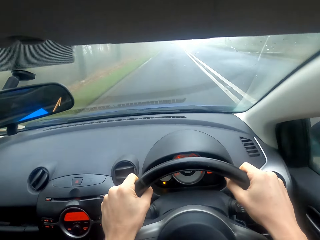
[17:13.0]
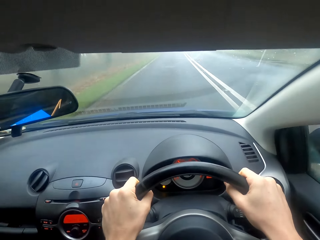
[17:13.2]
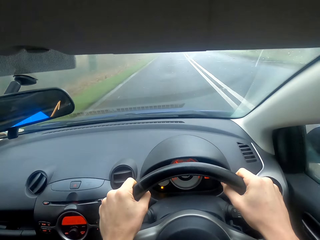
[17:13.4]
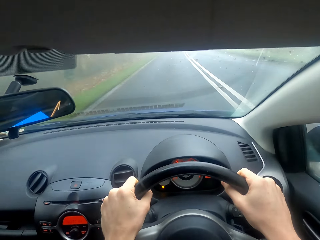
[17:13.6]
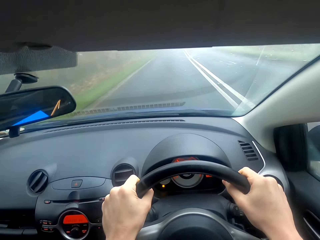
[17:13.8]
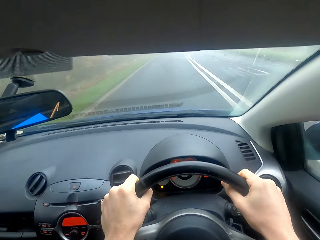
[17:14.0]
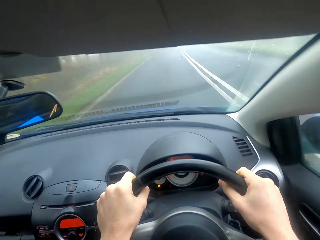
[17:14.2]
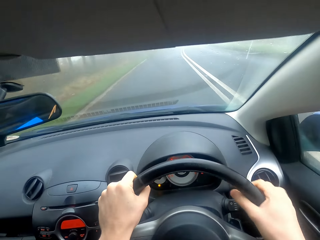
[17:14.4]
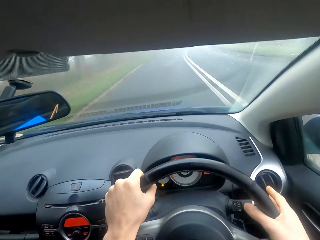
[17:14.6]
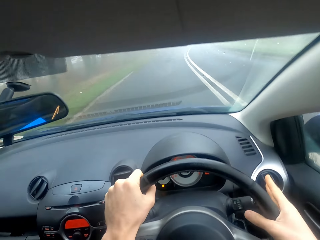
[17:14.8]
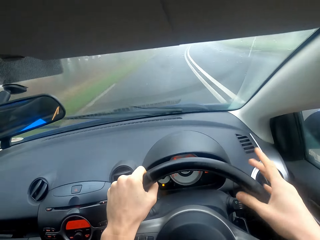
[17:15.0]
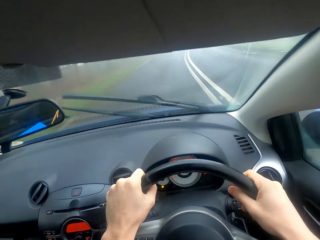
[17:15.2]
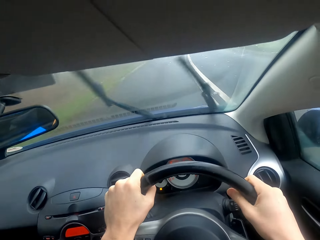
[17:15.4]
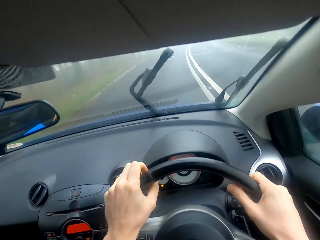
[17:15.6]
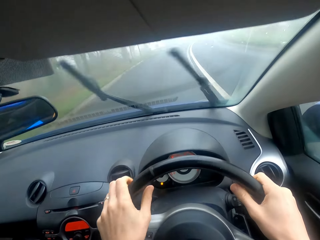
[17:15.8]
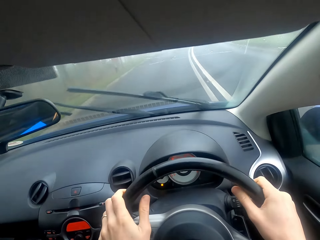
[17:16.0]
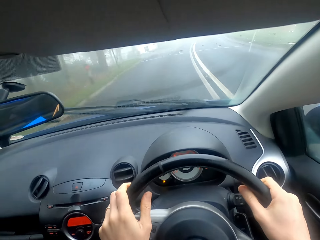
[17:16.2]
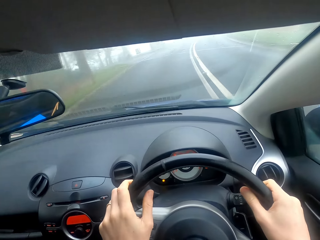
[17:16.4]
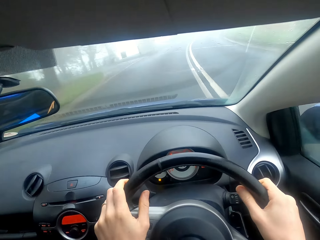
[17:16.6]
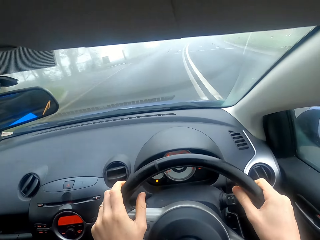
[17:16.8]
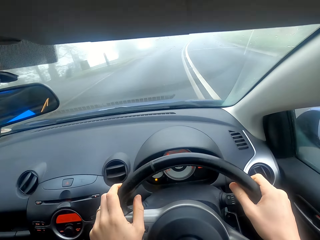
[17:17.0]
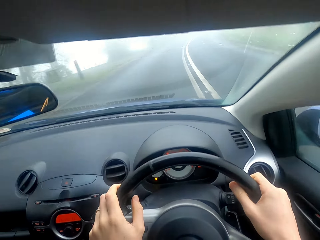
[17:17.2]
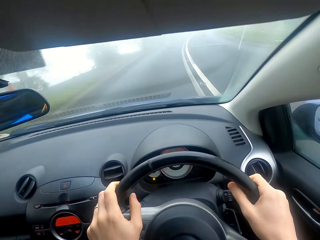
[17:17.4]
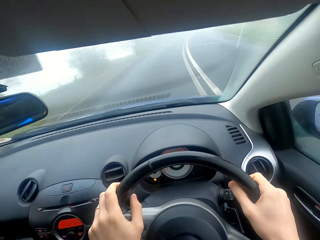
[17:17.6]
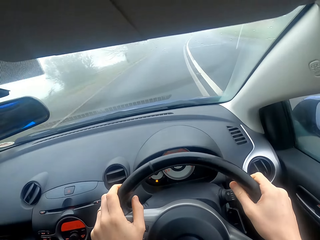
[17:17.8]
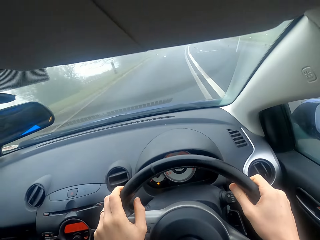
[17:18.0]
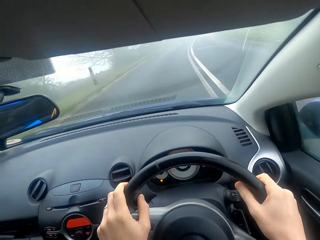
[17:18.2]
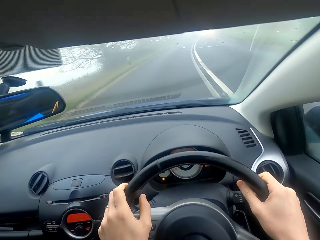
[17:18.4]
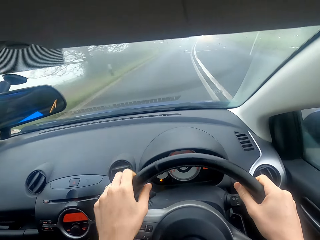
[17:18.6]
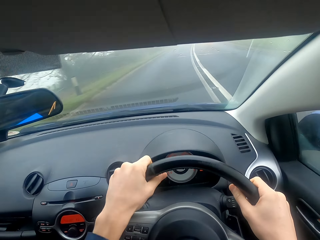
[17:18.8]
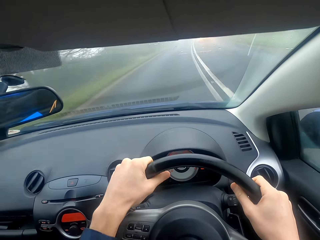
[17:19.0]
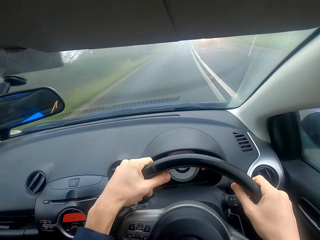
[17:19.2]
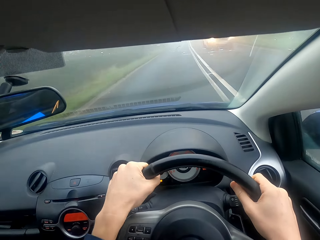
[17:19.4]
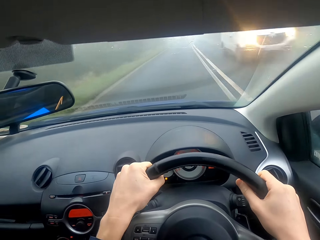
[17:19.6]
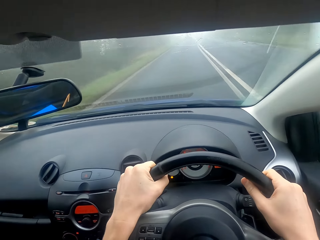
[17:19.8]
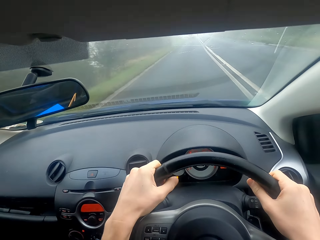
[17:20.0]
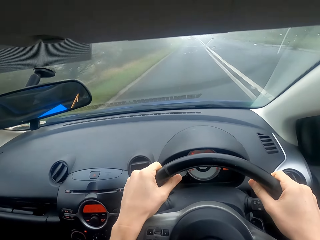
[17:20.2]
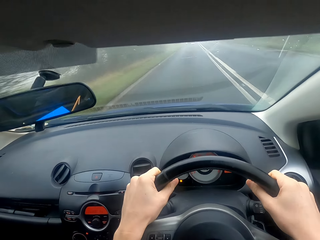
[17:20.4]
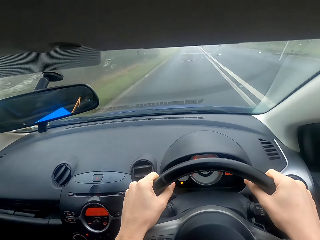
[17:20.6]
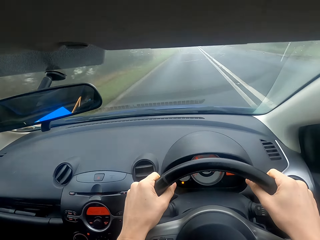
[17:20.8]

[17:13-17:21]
The camera wearer presses the windscreen wipers button. They drive the car.

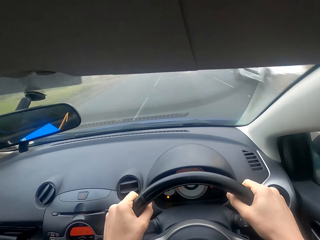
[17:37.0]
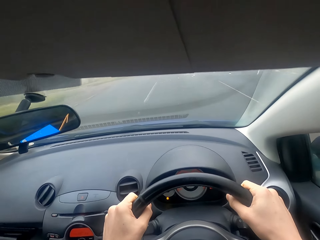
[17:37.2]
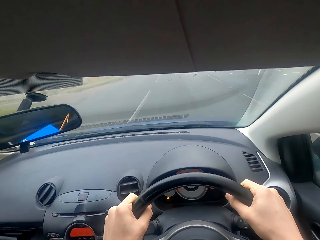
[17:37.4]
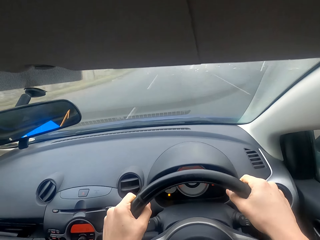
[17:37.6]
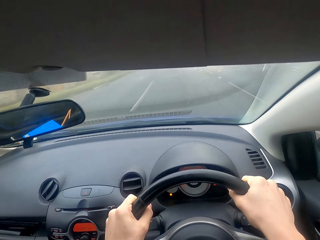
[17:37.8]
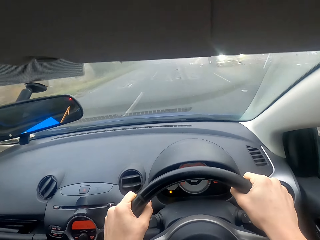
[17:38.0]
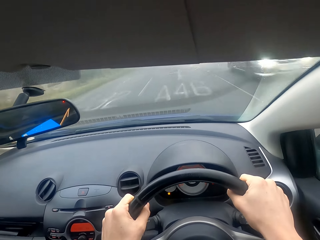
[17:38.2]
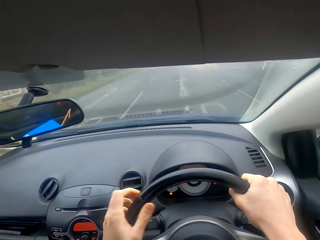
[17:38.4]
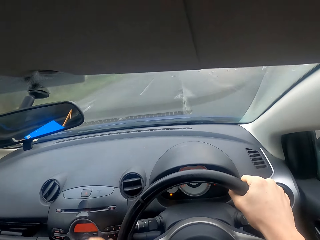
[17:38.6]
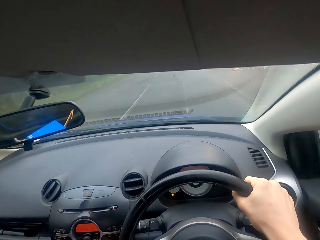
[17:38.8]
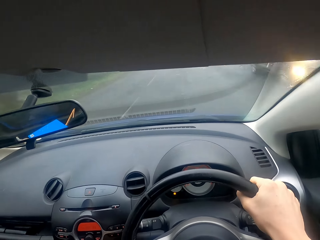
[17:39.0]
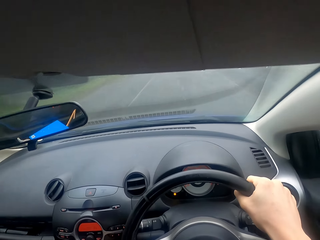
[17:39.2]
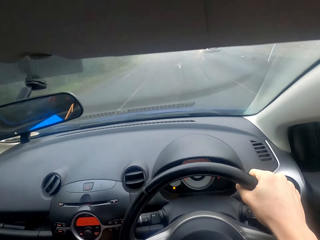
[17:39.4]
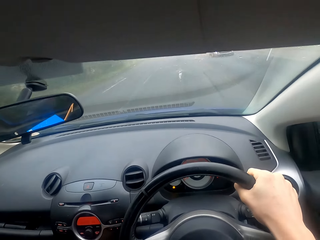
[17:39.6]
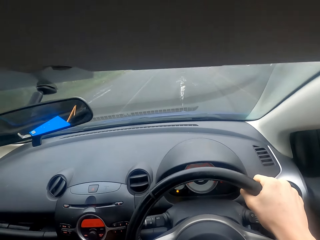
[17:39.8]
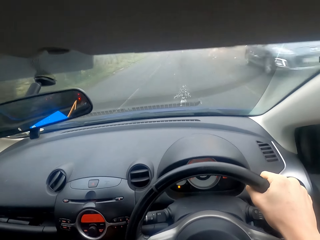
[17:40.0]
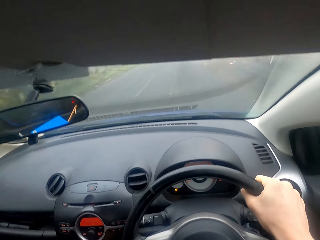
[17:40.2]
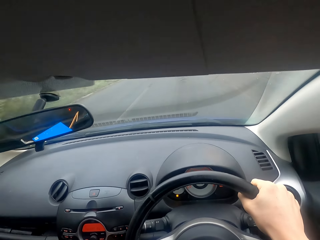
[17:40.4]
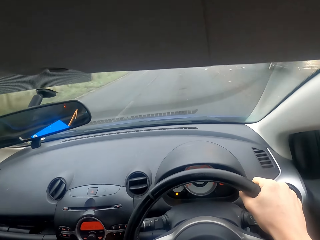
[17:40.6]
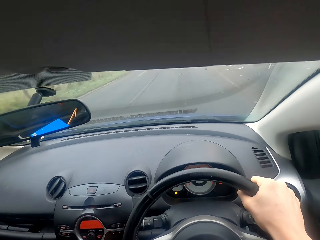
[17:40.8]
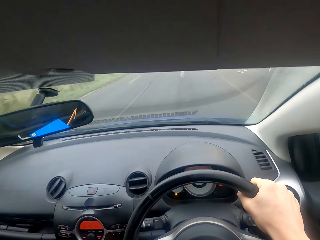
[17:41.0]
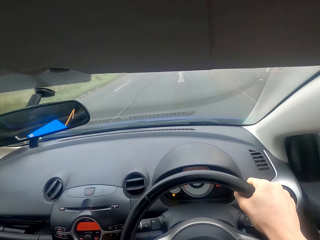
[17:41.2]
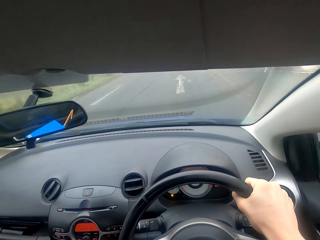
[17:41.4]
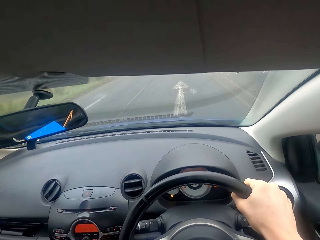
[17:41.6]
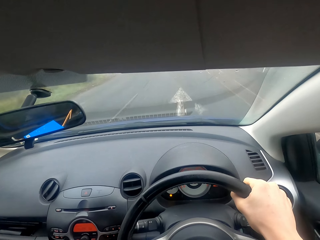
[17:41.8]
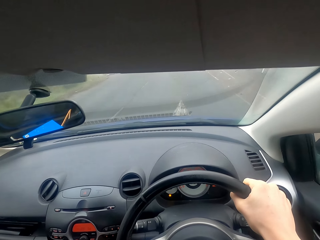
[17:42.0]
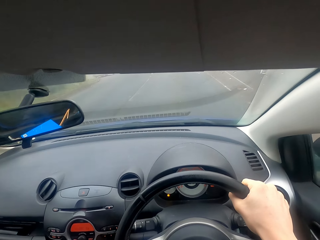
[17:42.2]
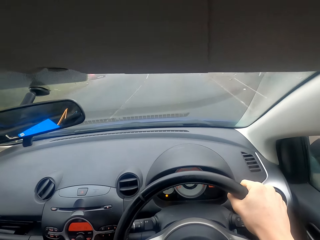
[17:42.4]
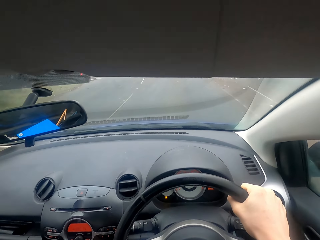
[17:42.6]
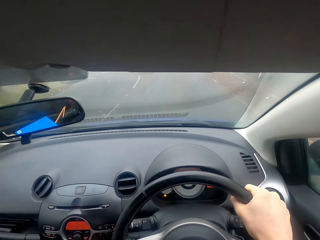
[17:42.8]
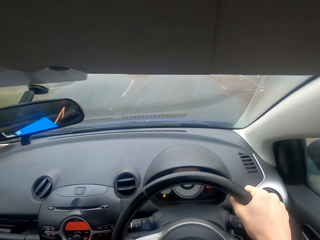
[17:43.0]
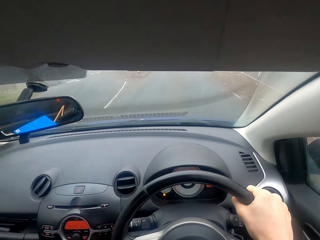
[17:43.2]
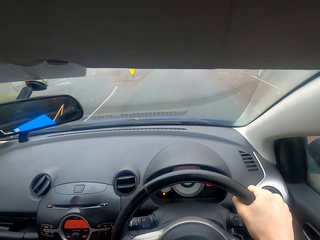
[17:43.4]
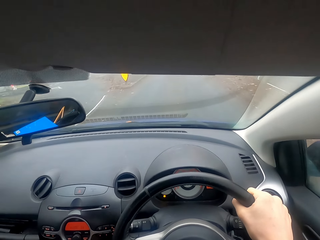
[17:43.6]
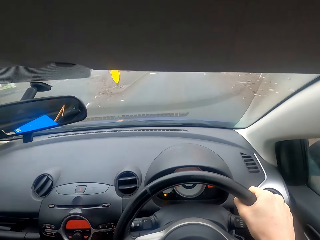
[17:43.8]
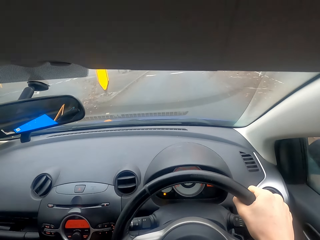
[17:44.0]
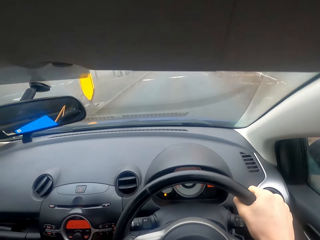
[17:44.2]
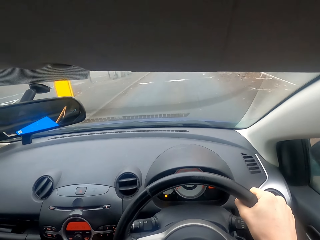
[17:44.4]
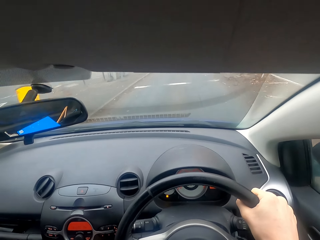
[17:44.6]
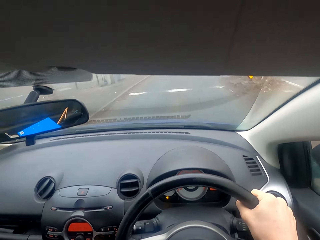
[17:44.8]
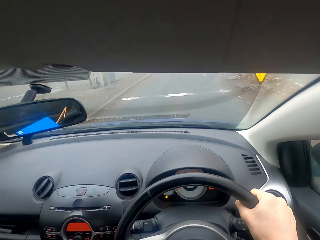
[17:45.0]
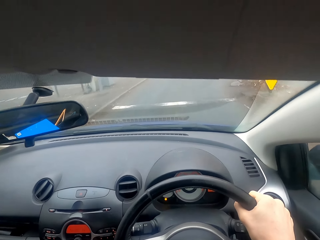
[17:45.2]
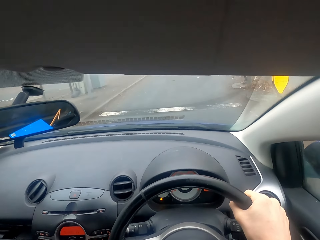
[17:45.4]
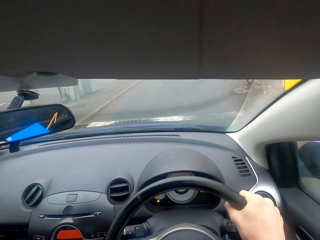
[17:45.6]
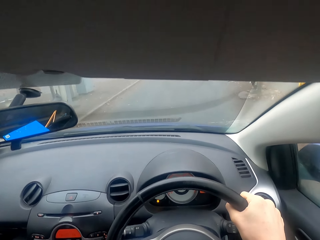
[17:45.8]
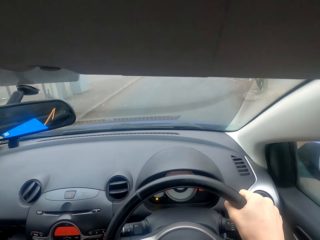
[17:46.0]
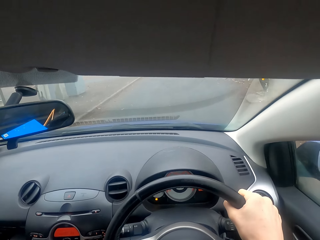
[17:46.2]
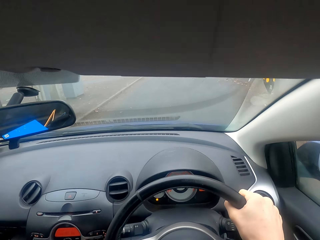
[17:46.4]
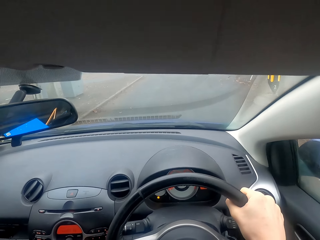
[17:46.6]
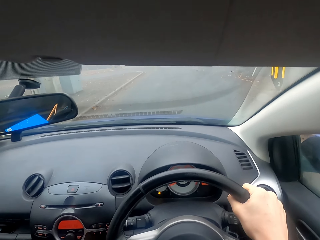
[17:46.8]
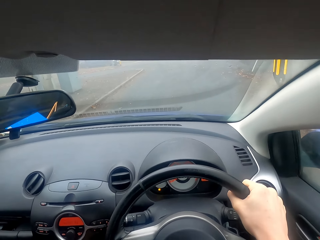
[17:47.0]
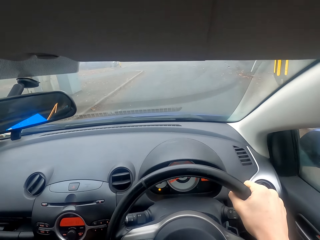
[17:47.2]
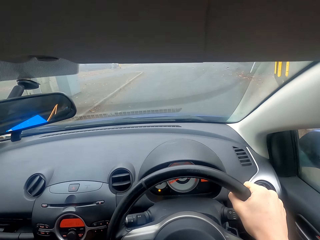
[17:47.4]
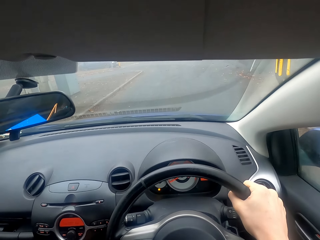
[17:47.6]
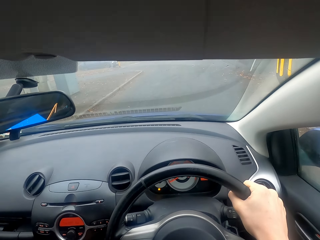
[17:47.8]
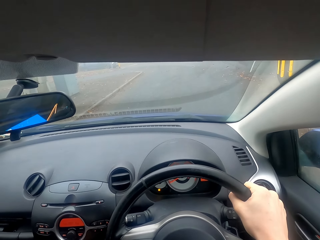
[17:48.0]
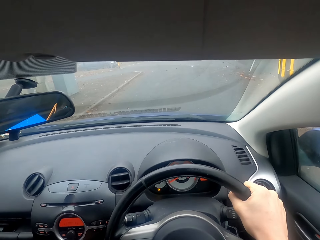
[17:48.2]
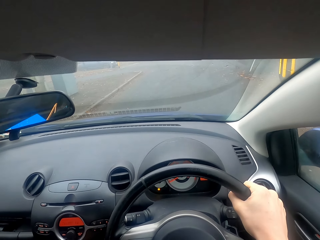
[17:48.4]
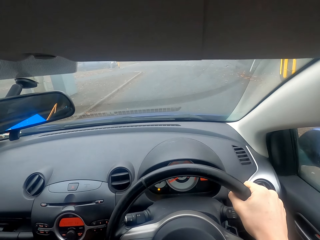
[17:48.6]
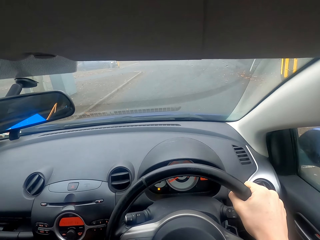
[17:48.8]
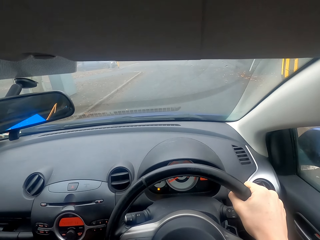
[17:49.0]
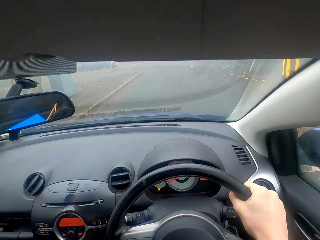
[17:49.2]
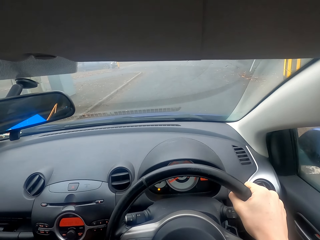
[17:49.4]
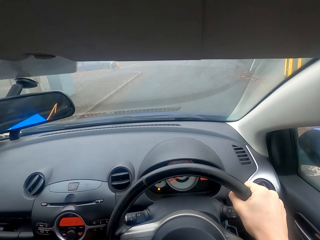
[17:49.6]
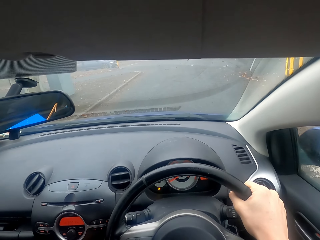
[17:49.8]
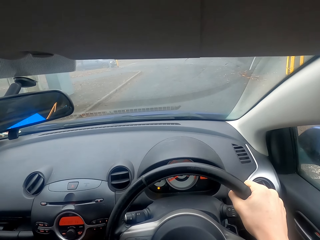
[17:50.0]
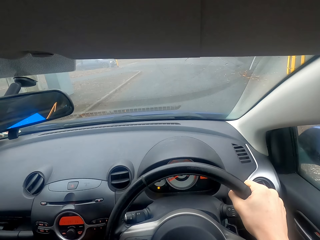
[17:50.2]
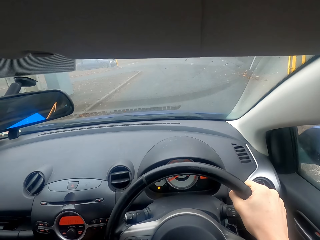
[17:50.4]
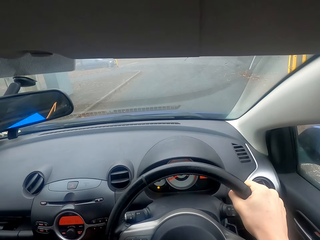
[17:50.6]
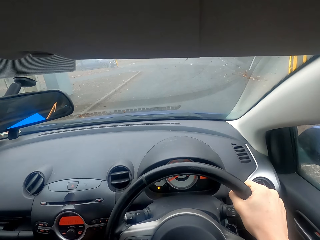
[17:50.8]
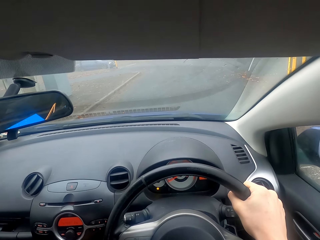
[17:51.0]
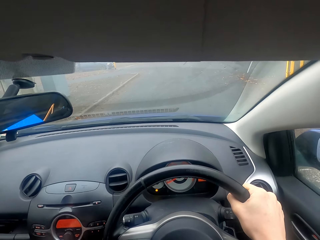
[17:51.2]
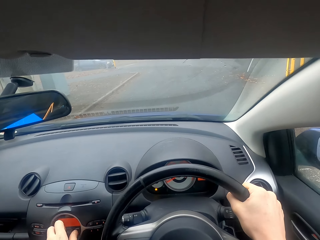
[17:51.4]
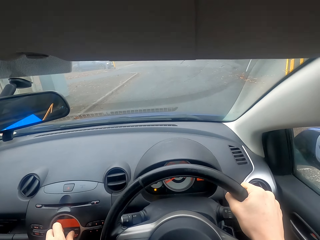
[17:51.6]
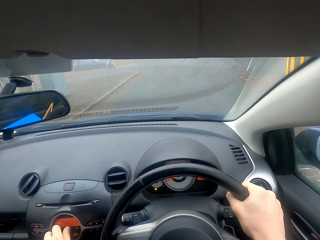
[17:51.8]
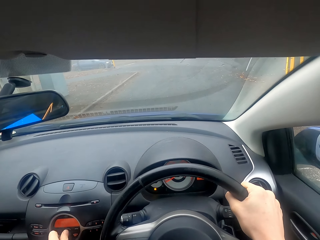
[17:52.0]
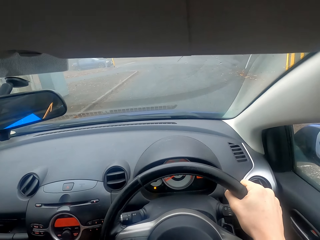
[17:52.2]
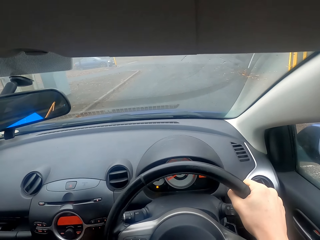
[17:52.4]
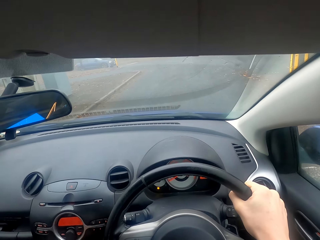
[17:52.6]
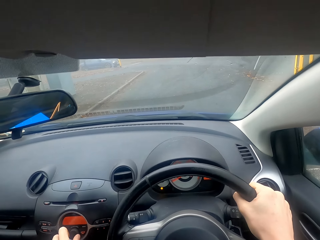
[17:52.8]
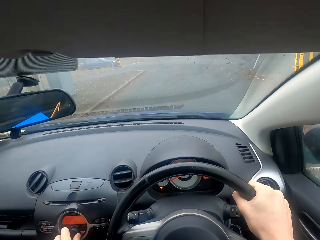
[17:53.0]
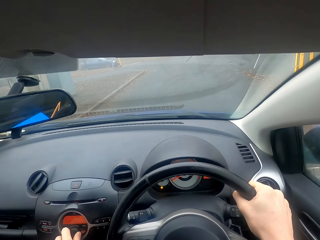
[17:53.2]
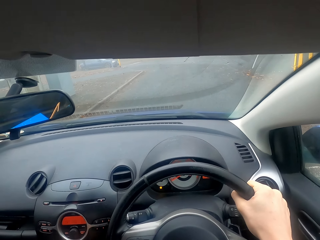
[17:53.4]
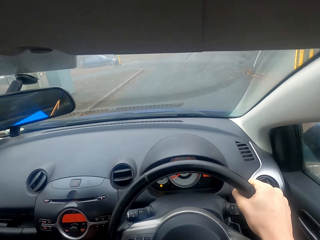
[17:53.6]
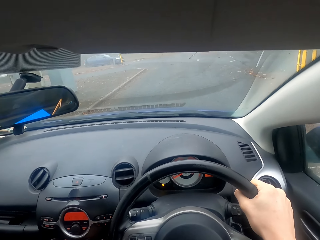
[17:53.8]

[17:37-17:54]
The camera wearer changes gear. They drive the car. They stop the car. They stop the car.
